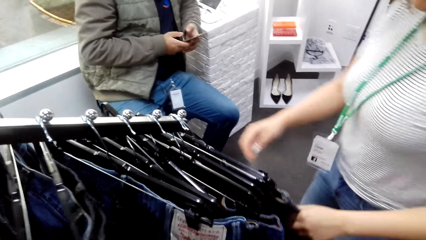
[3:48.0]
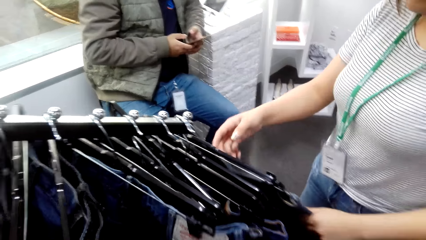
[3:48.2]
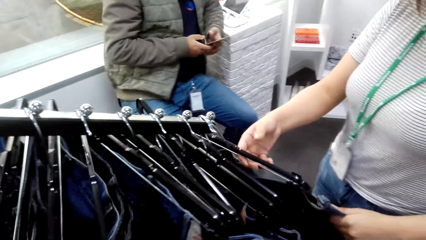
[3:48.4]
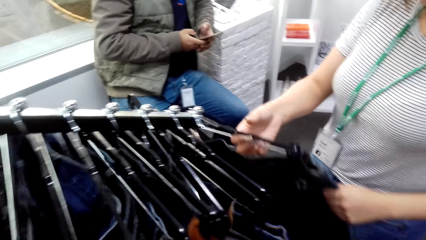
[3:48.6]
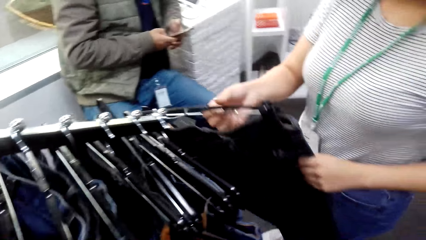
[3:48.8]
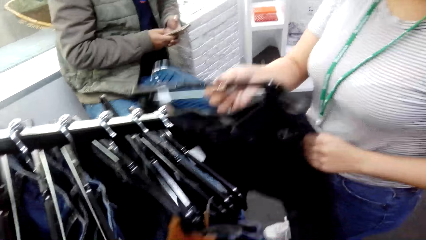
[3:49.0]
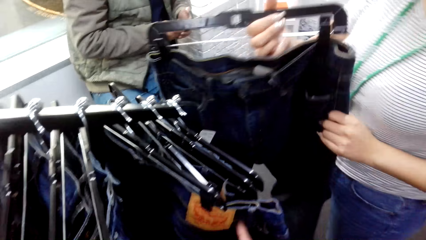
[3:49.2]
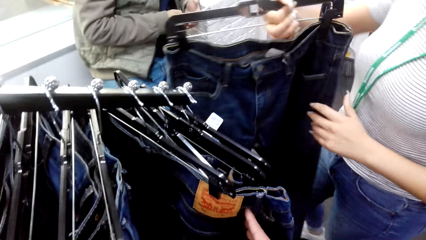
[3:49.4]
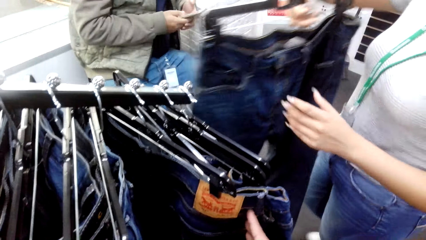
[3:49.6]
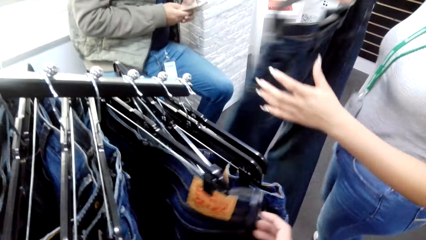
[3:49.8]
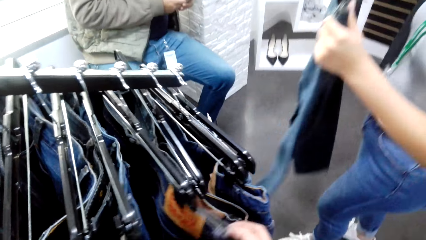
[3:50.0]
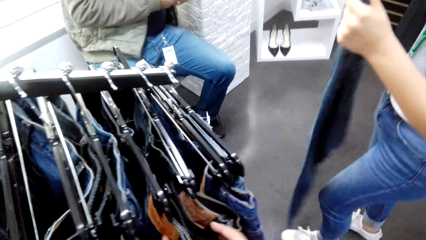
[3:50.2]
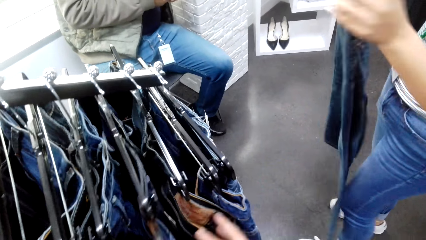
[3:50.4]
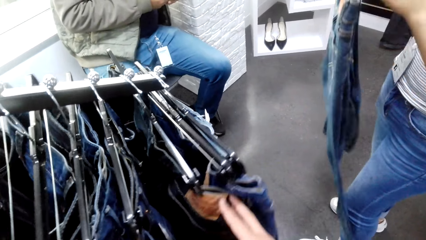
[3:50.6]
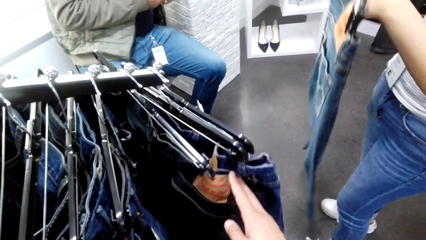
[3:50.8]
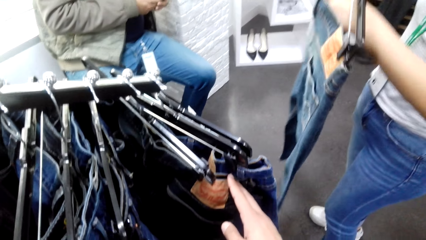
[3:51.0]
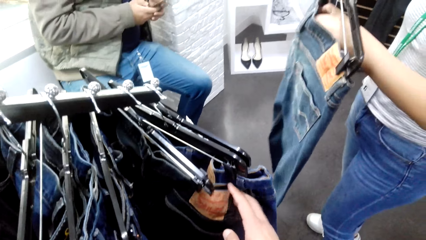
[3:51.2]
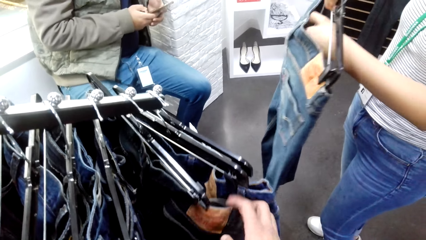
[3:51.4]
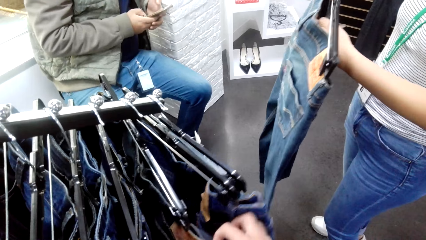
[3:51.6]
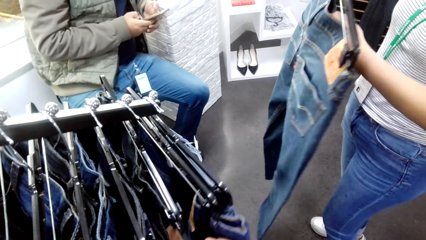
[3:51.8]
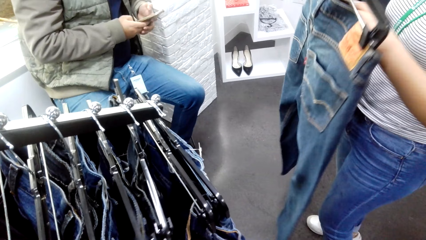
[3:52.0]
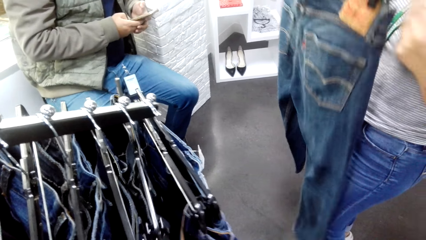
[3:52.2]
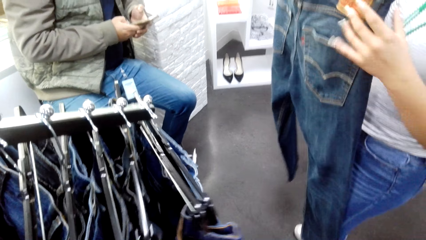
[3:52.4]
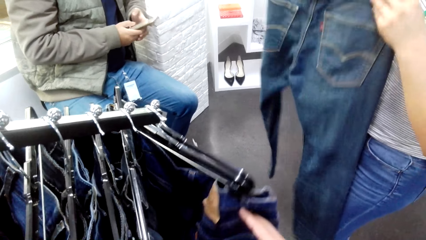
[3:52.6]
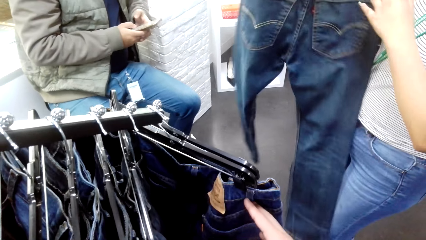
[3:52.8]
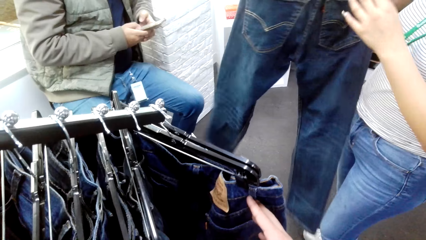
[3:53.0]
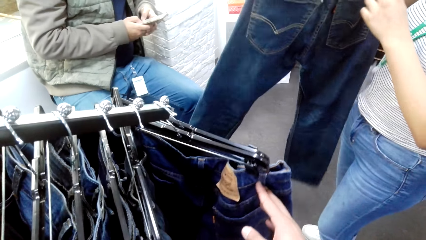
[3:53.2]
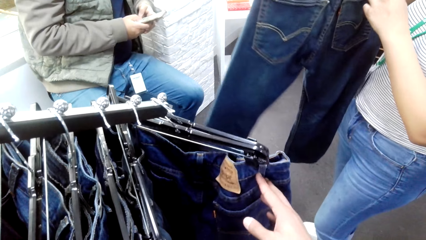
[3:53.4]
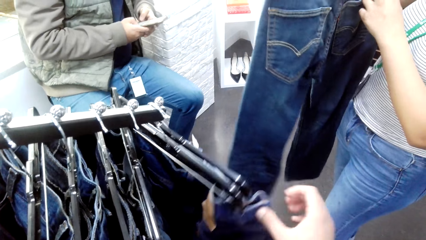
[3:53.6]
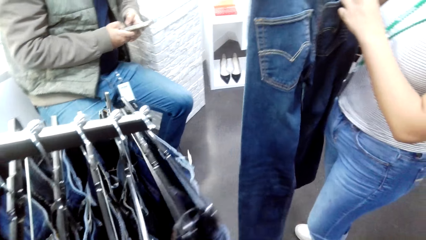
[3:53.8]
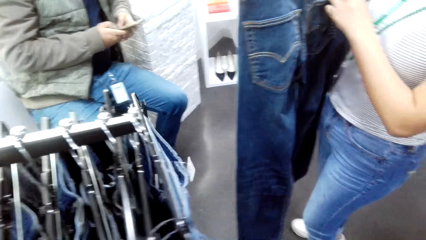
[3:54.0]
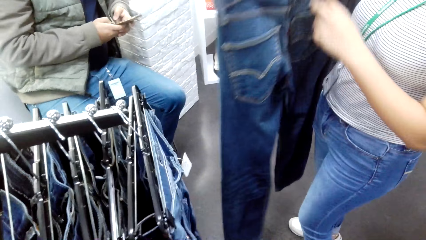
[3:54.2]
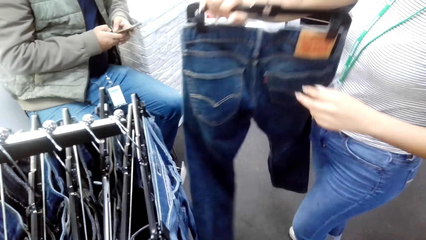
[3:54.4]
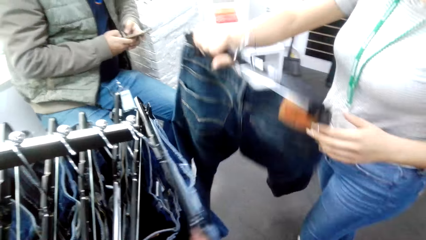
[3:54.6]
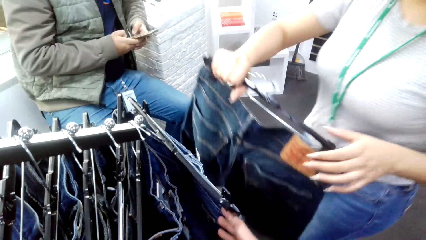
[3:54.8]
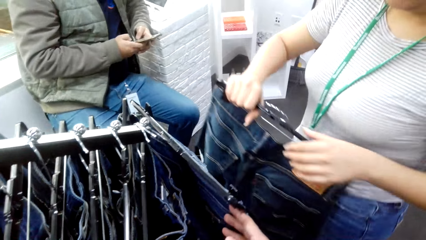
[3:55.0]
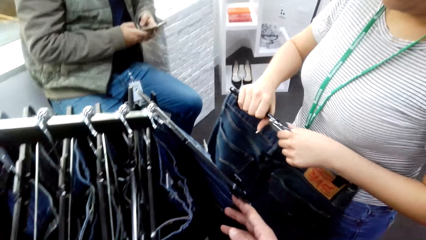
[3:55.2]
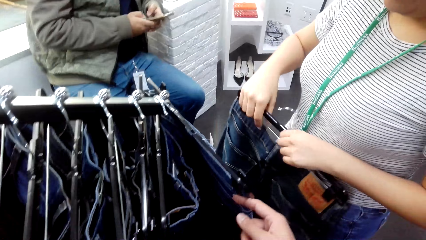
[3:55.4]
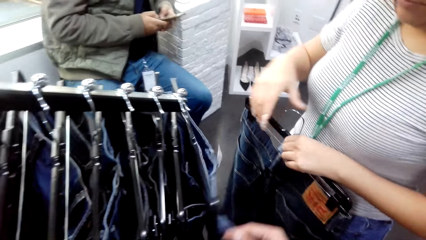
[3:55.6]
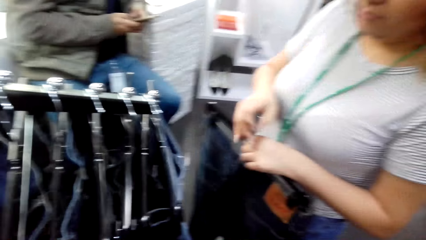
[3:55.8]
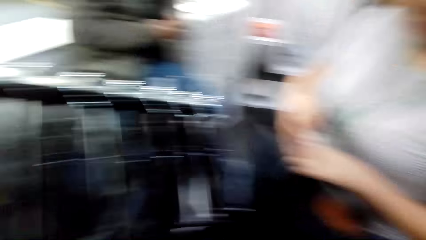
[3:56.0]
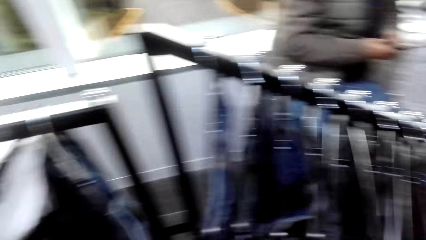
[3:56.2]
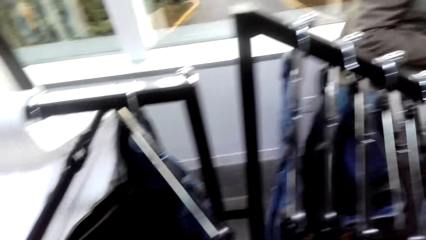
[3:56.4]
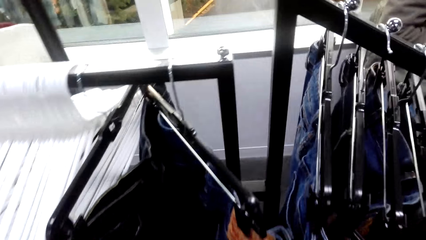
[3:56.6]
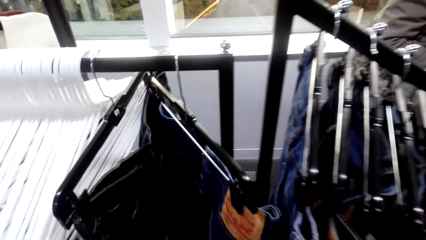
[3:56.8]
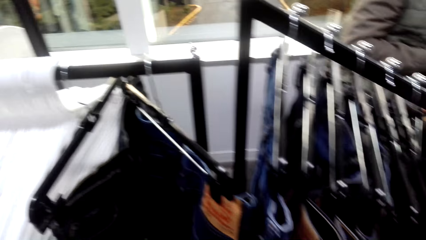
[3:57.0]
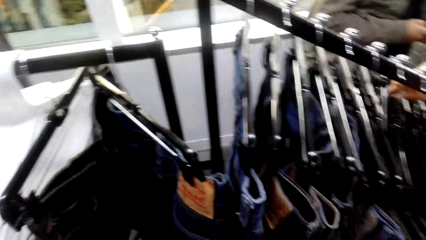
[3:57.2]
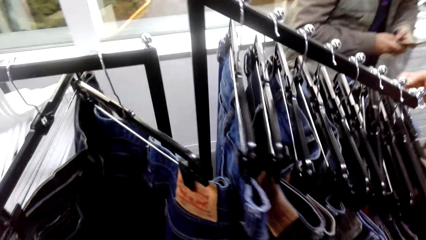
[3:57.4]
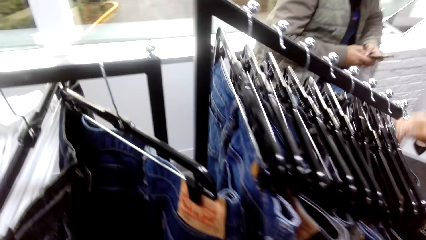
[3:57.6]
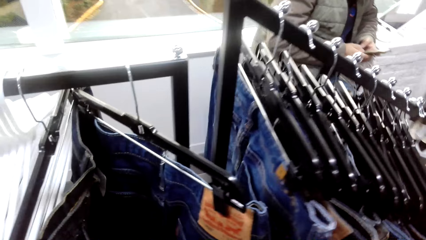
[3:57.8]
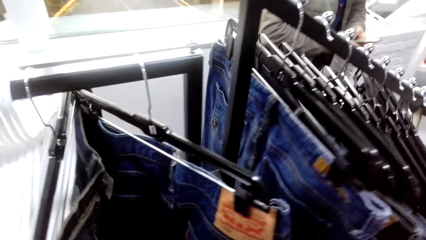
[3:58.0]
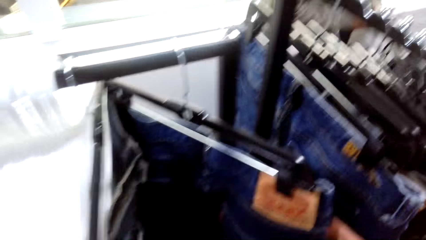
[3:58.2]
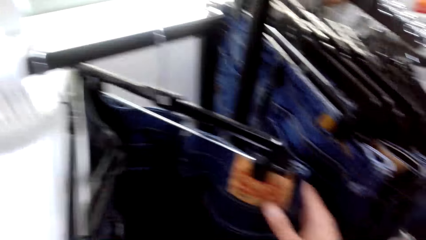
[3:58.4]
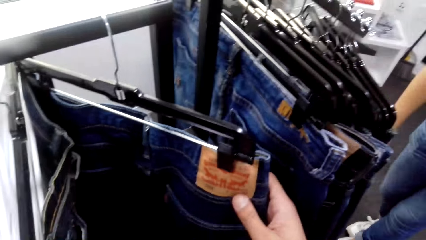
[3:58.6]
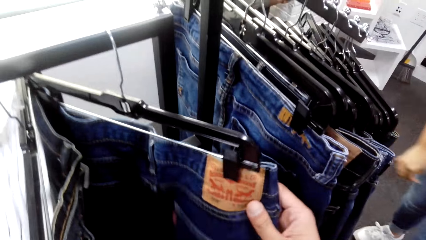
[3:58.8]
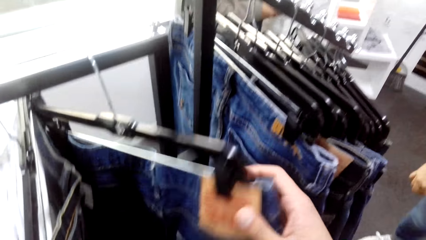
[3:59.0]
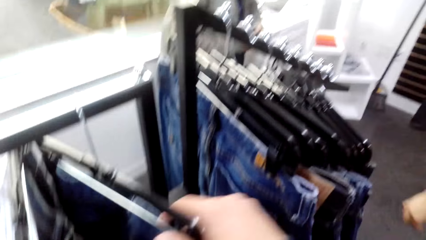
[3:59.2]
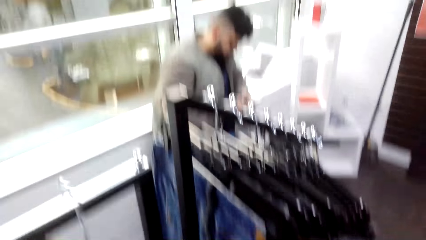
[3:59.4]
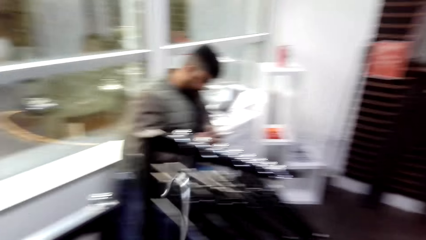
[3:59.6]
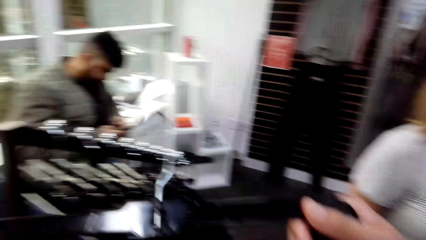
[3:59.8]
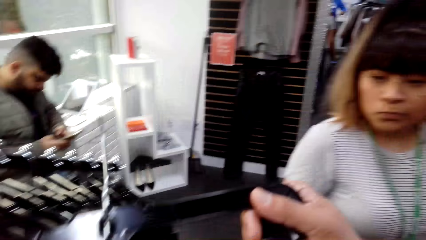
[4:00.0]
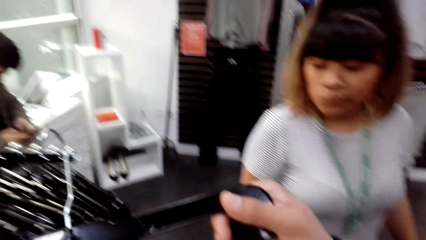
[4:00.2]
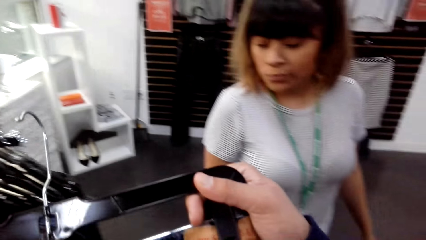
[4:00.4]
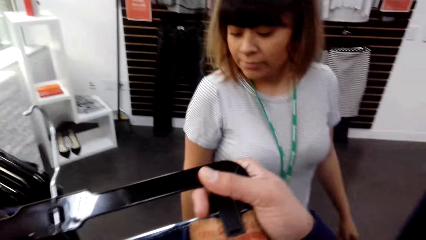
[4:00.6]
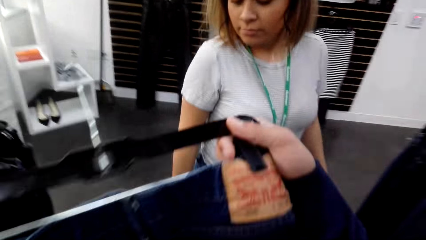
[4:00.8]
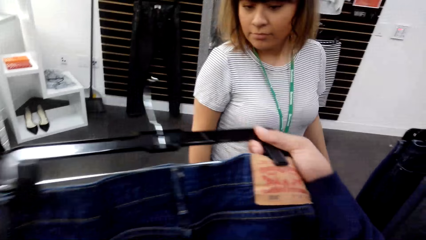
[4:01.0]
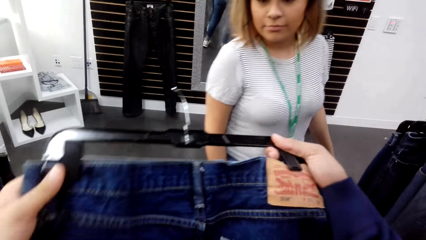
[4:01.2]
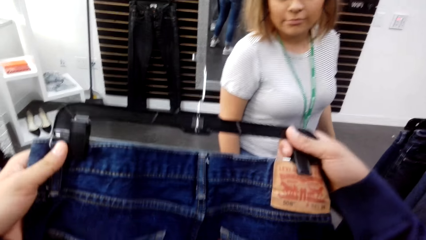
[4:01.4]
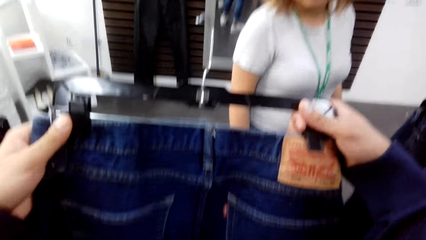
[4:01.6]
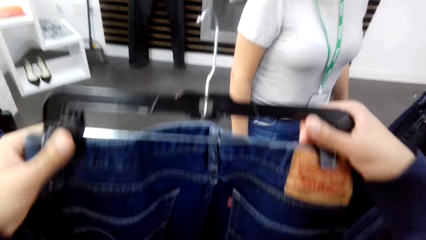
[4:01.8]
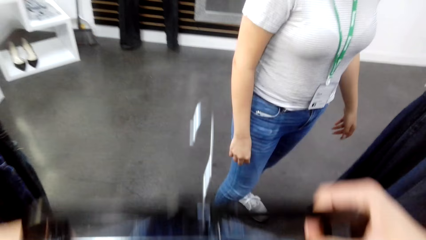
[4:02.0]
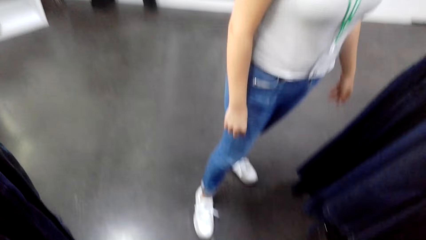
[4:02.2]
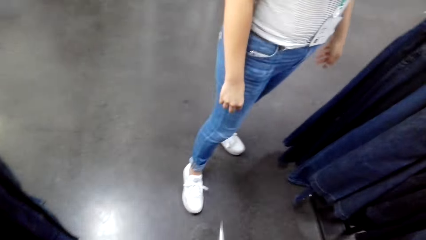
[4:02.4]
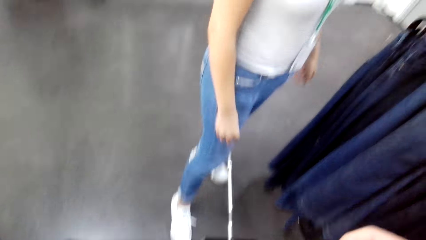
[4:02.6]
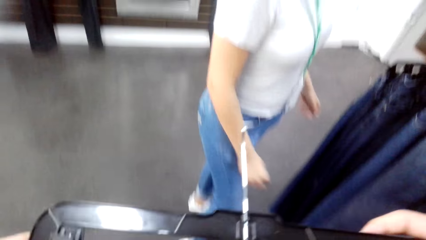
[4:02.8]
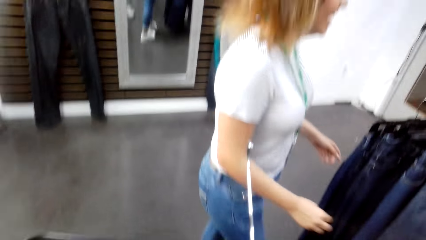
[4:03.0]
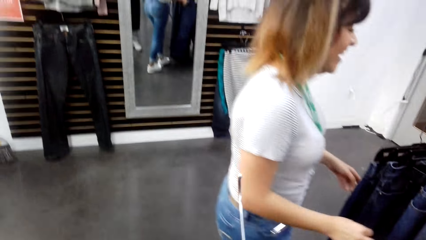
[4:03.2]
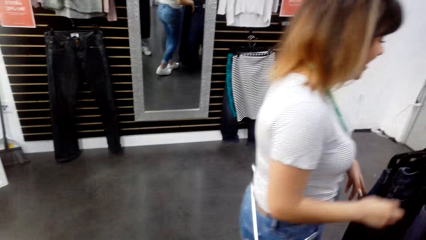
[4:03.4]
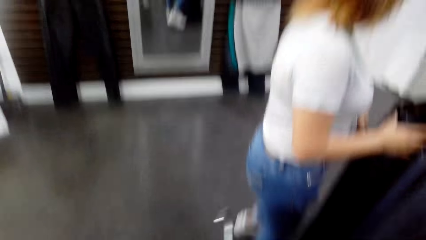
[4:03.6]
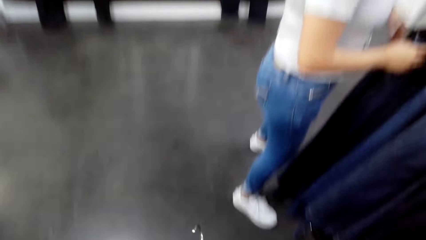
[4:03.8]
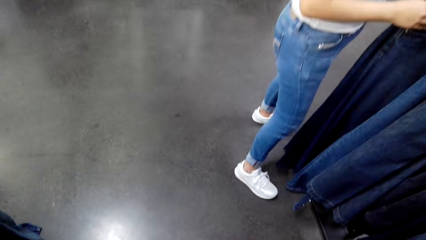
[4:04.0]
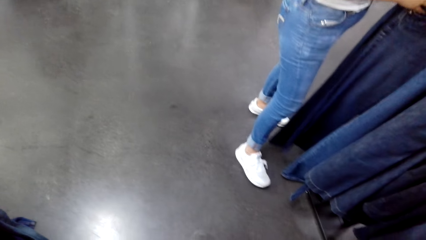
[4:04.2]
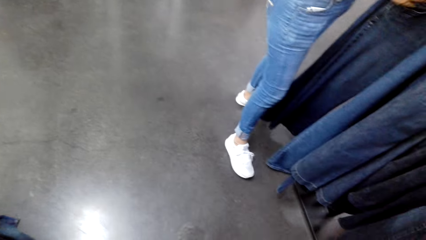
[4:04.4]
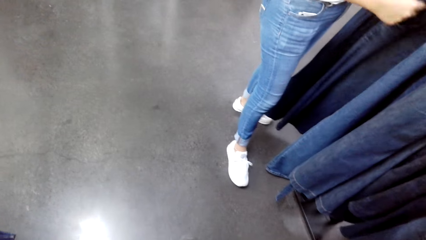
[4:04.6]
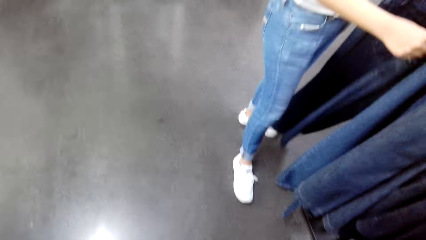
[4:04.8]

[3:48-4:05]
A woman walks next to the camera wearer. The woman picks up a trouser and views the trouser. The camera wearer unhangs a trouser. They view the trouser.
